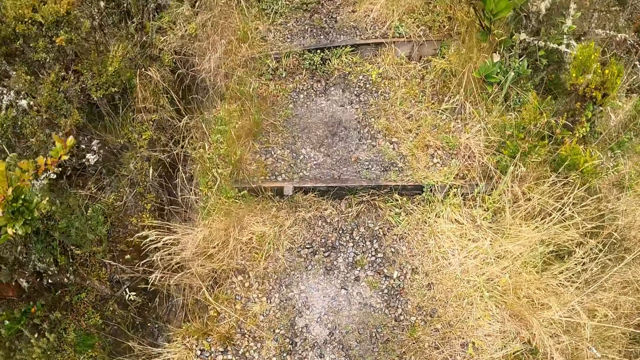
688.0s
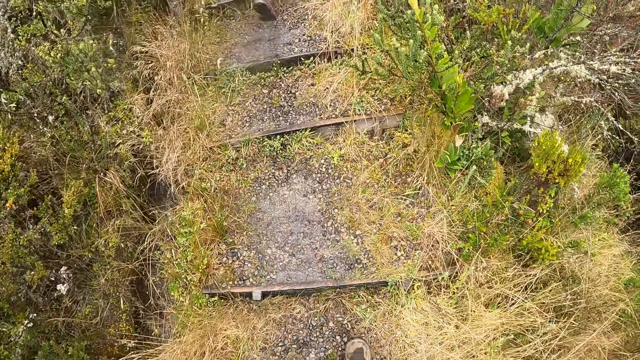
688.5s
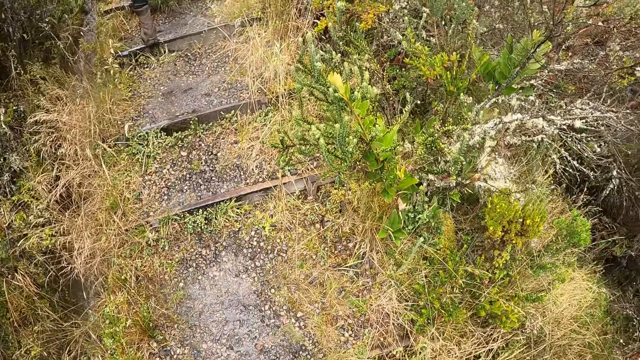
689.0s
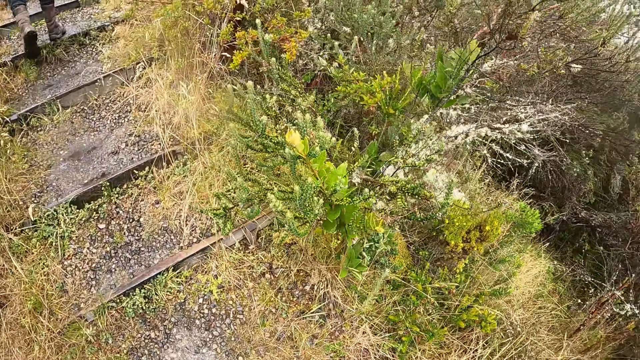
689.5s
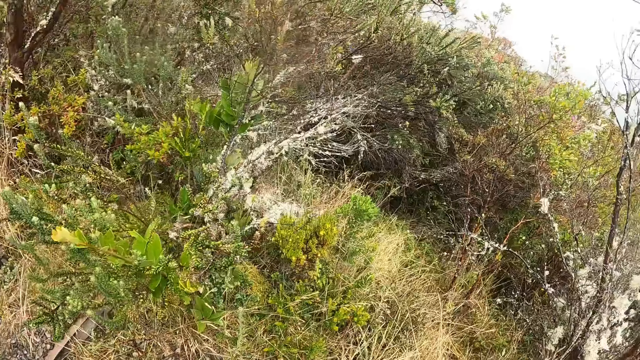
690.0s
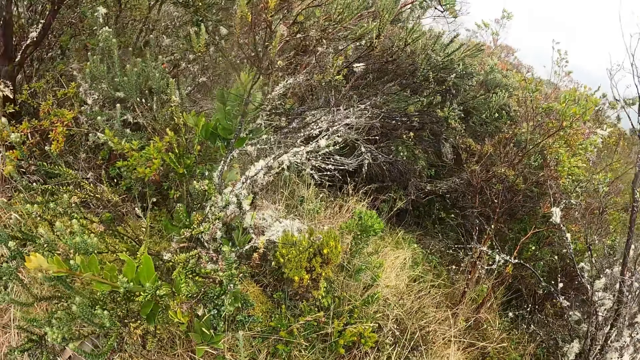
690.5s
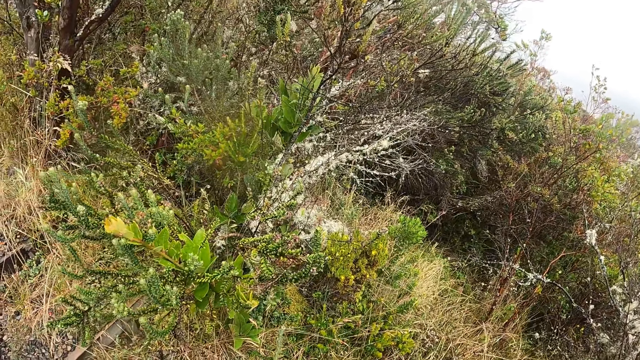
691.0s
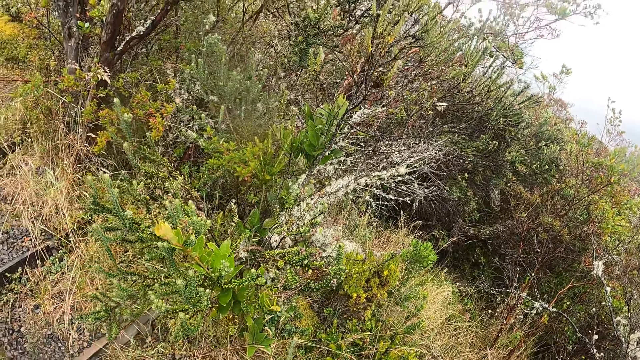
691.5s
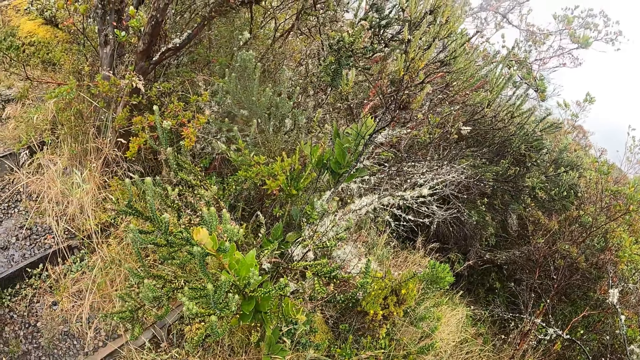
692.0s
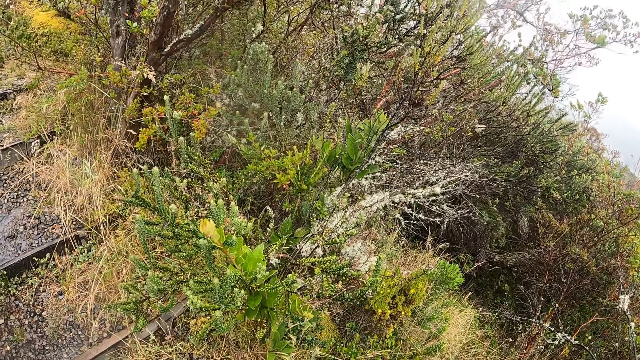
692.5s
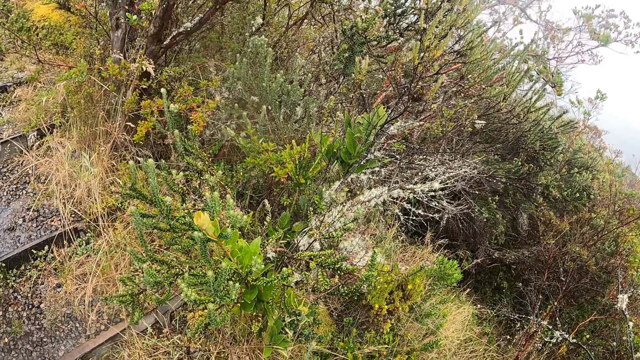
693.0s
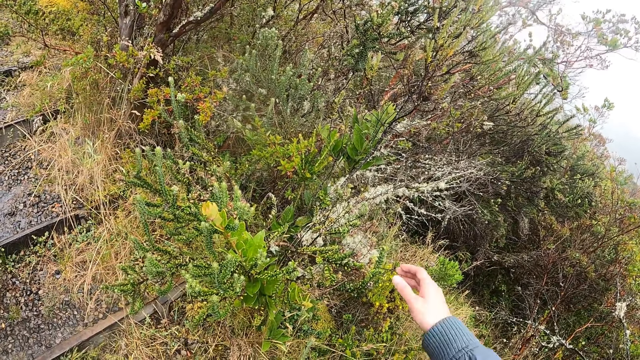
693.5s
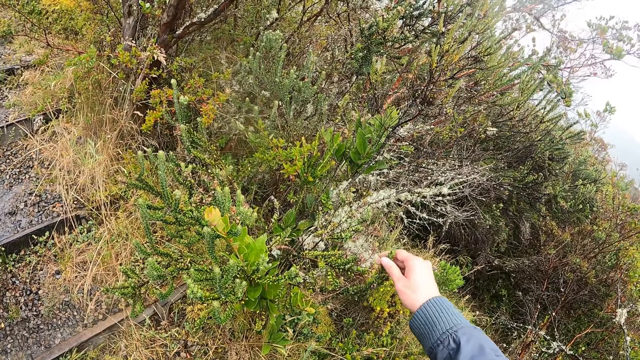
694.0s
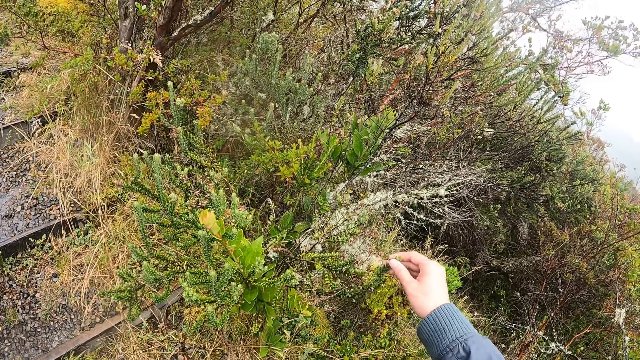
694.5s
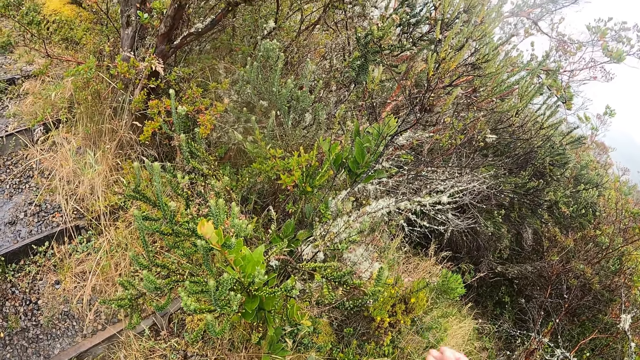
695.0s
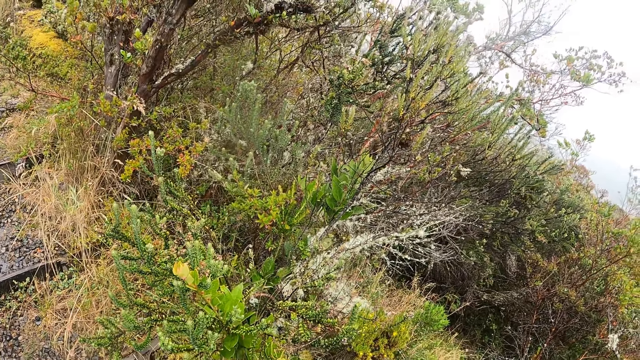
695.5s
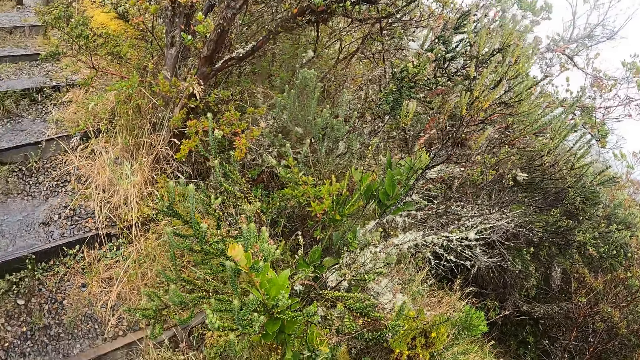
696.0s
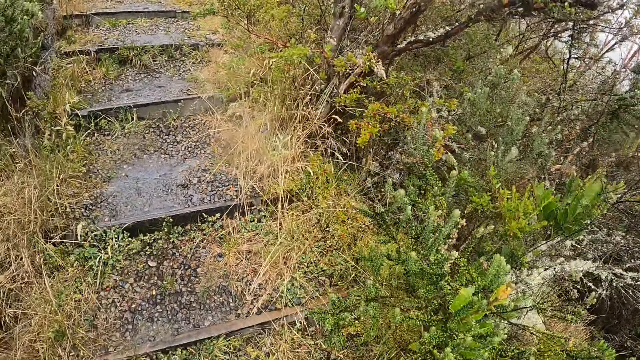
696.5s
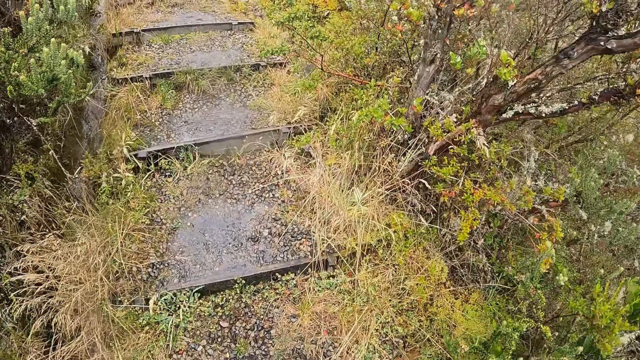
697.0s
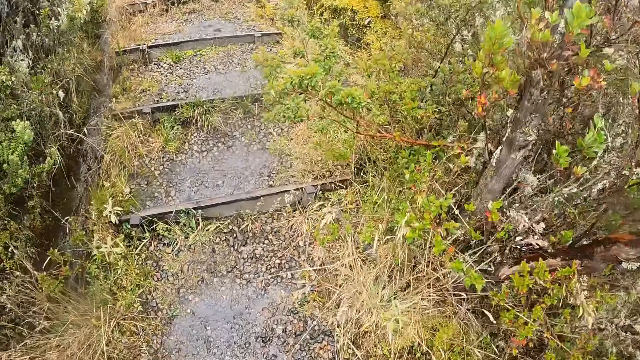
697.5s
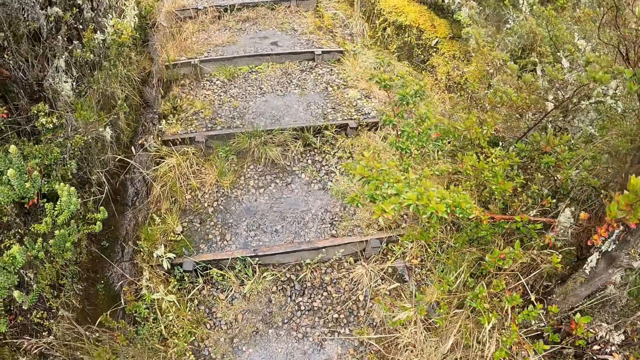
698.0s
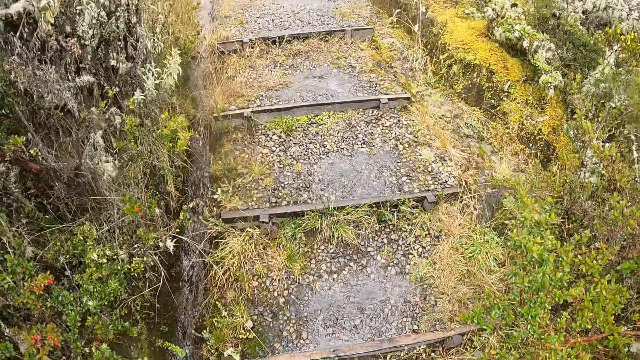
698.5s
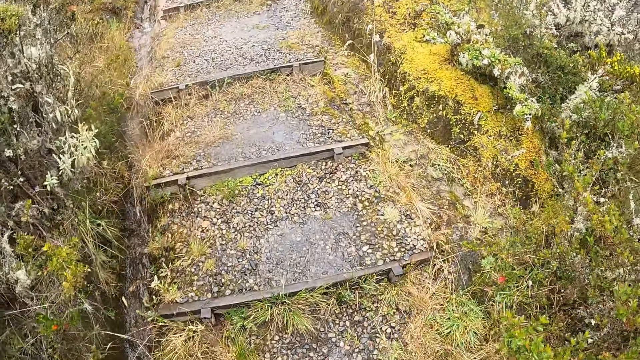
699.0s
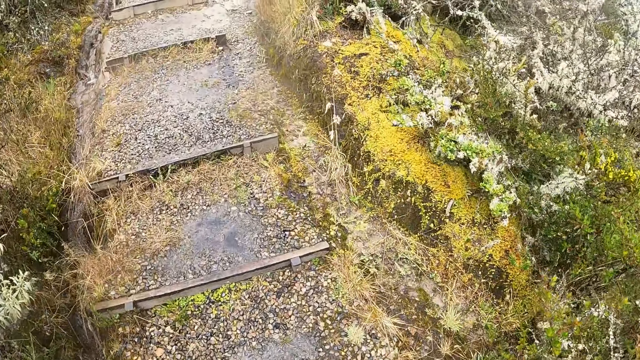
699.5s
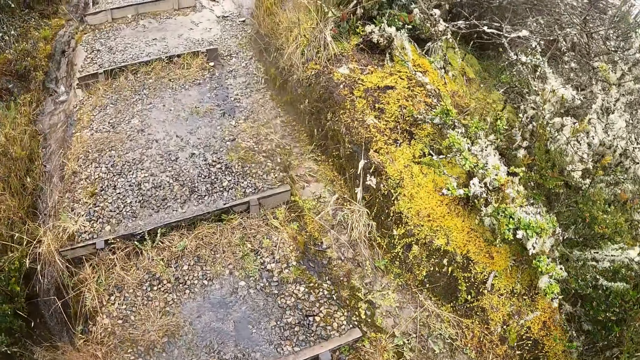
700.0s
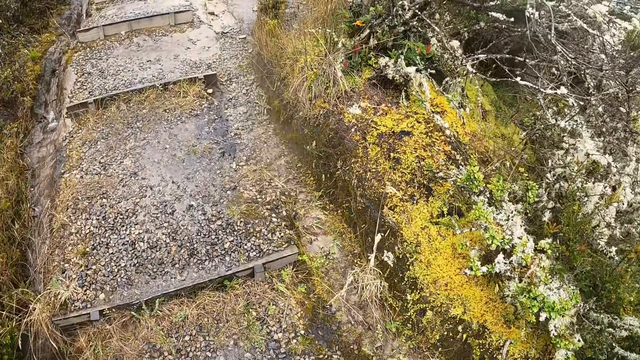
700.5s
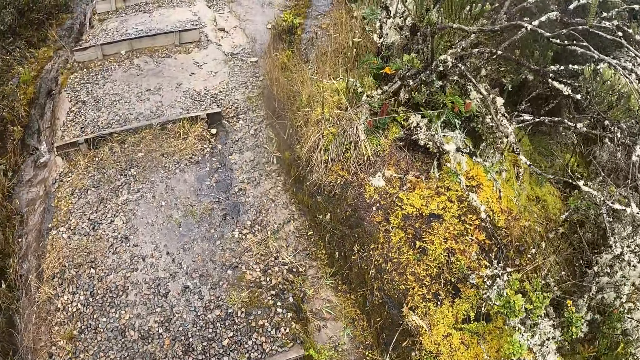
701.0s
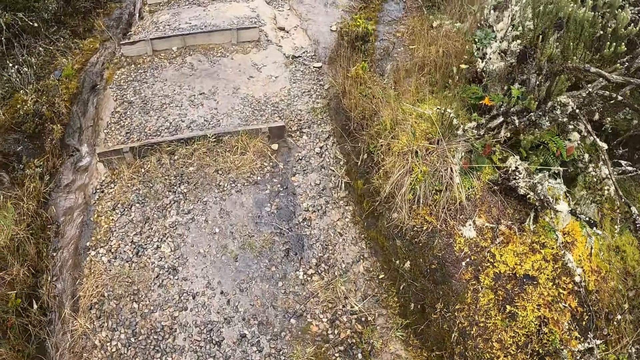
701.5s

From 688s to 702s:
The camera wearer looks around. She touches a plant or bush with her right hand. She walks on a hiking trail.

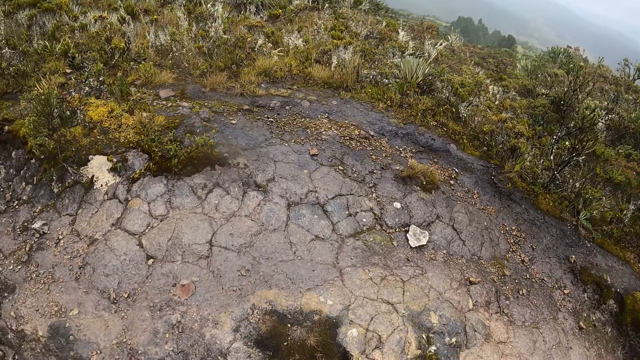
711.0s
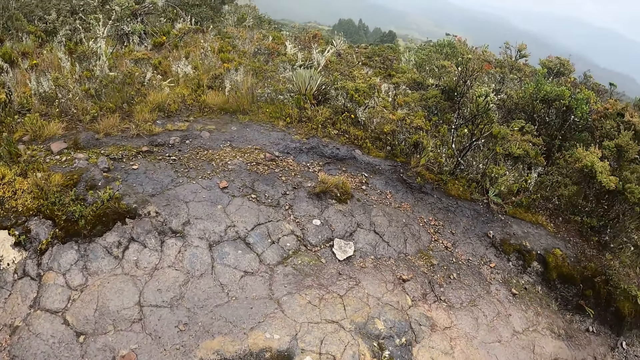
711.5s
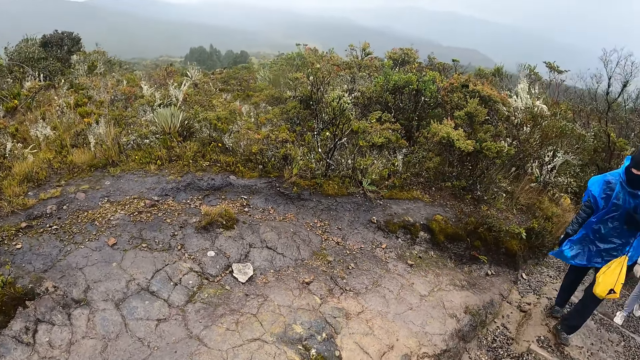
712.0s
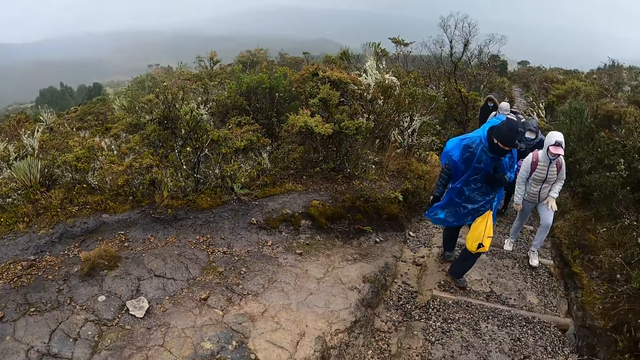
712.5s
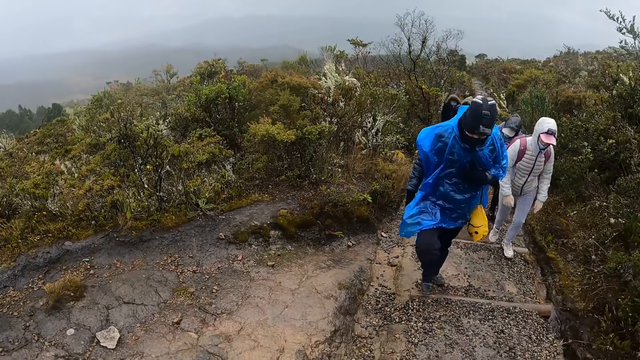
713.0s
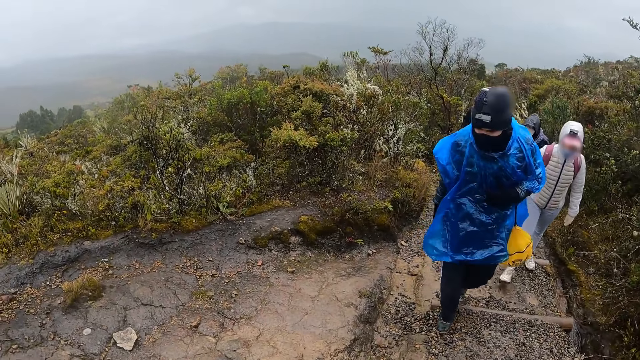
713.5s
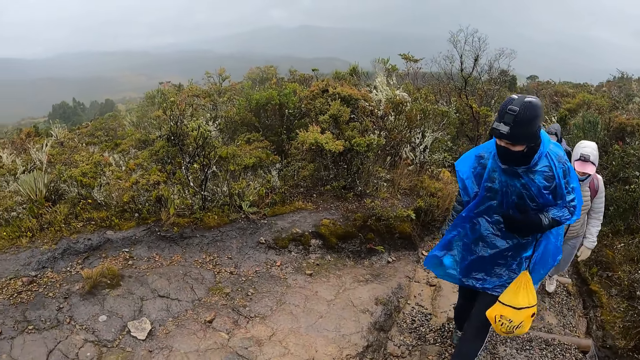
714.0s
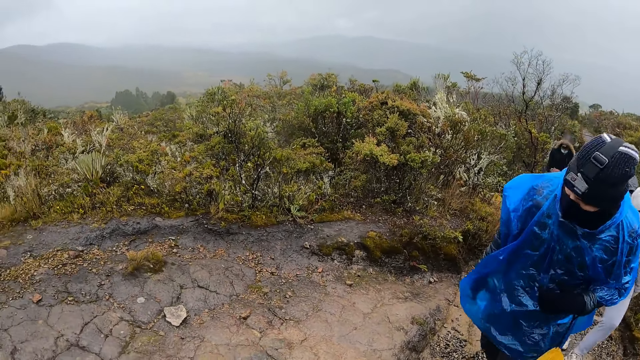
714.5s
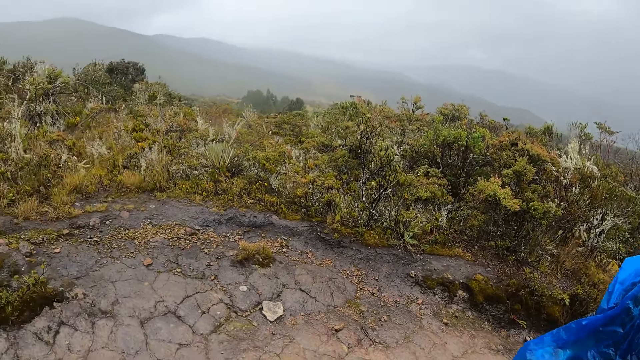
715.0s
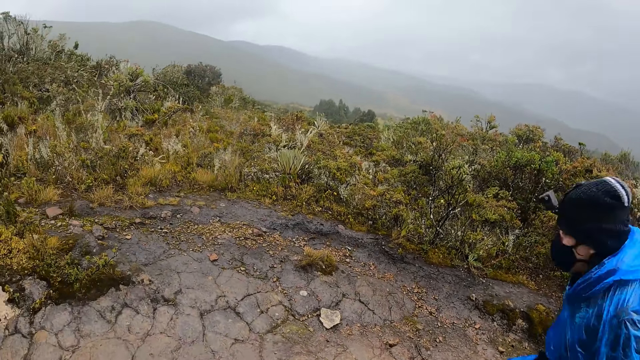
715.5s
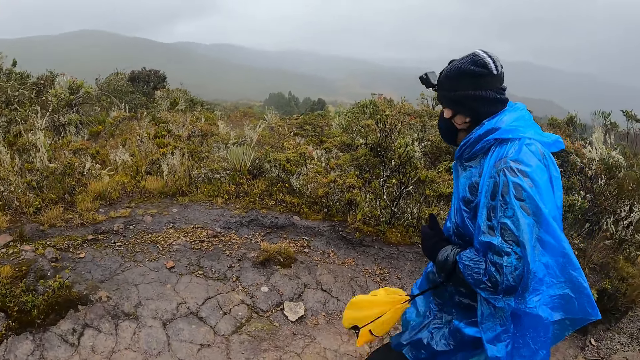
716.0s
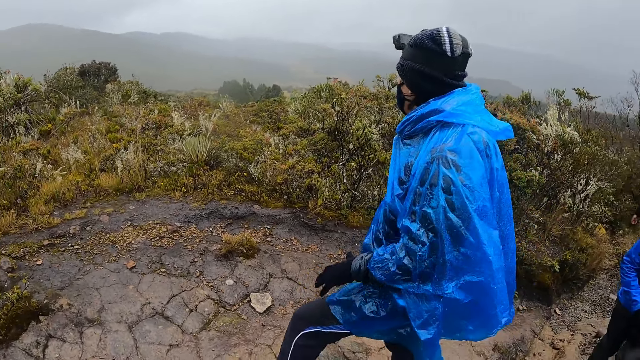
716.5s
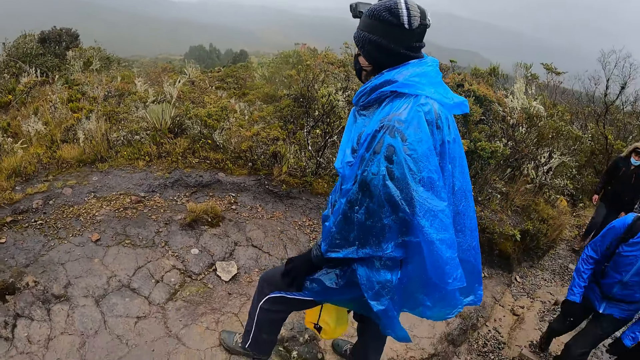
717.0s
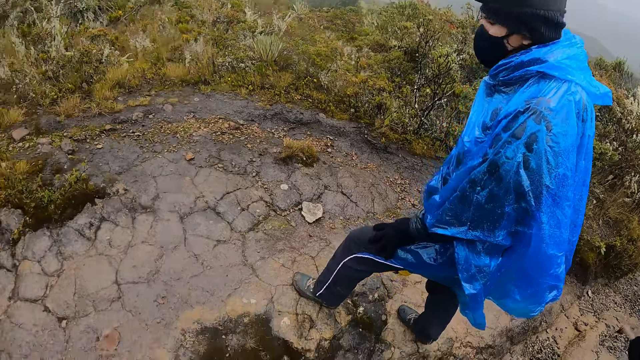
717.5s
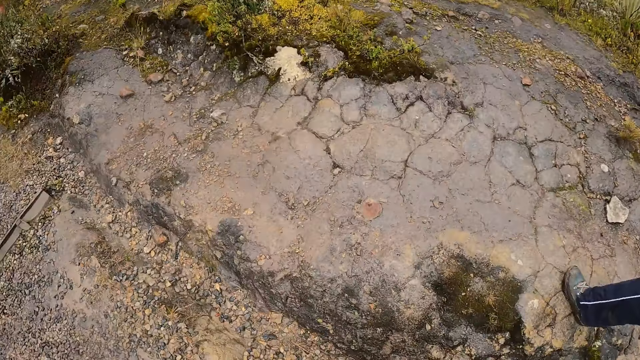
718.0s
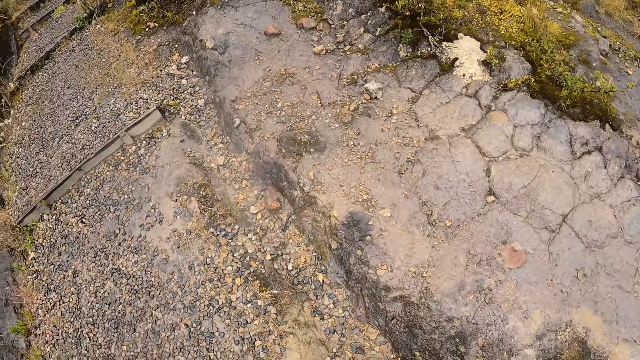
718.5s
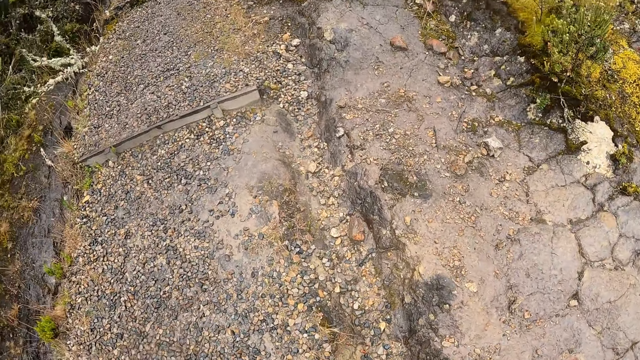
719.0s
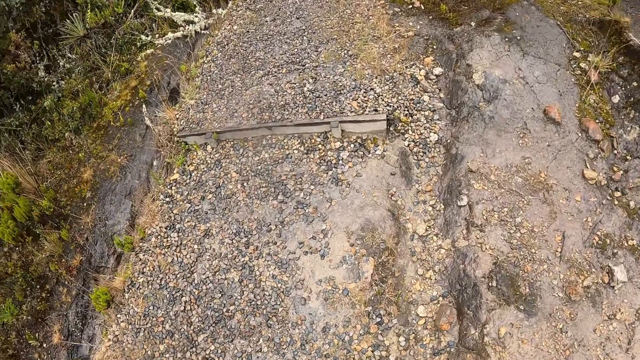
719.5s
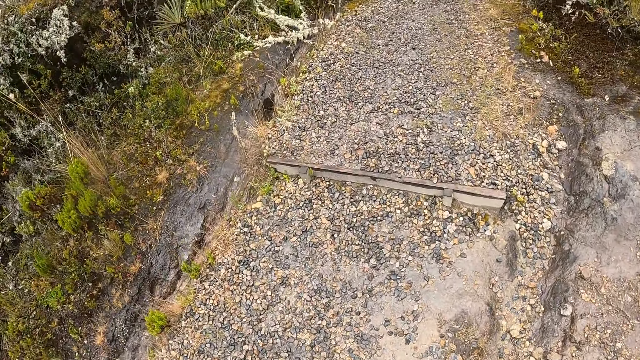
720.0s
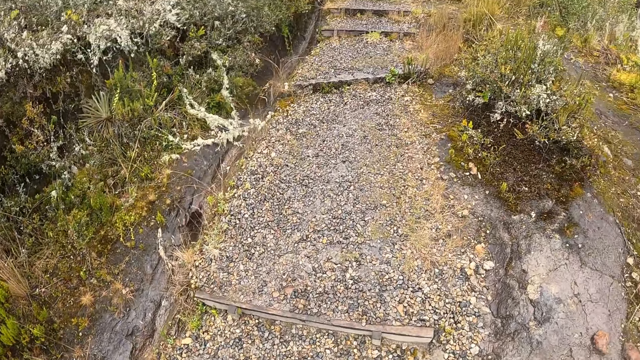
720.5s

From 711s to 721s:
The camera wearer looks around. They look down.
